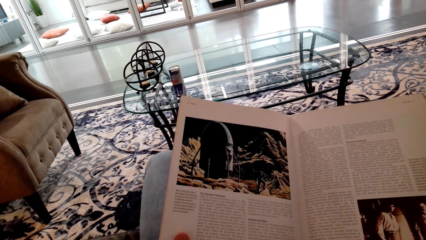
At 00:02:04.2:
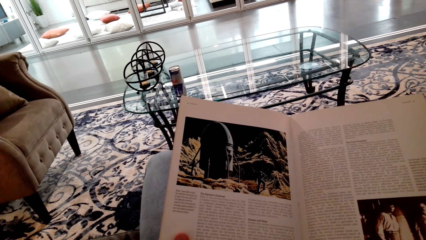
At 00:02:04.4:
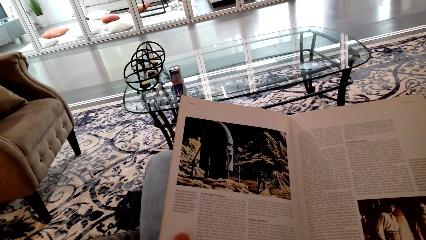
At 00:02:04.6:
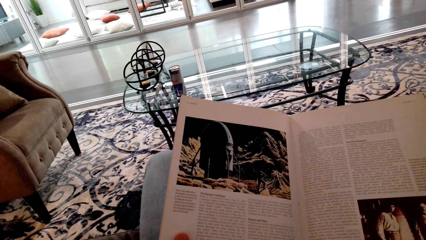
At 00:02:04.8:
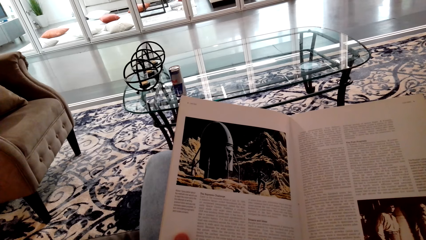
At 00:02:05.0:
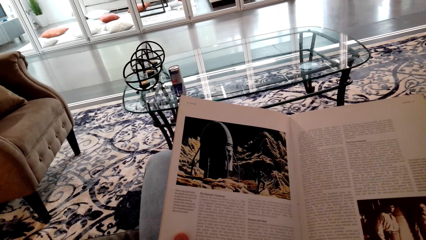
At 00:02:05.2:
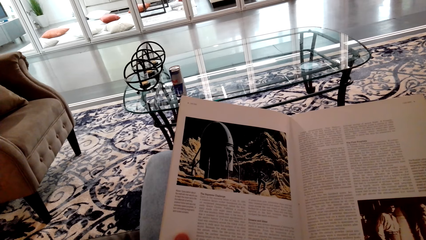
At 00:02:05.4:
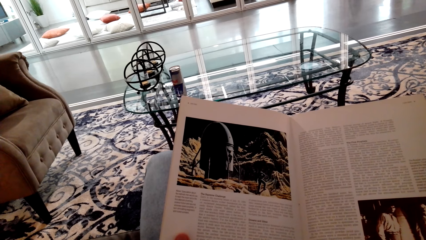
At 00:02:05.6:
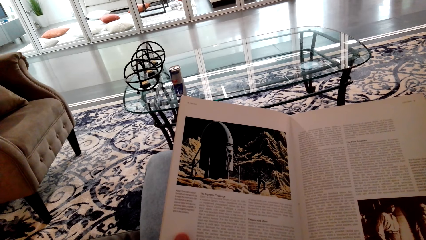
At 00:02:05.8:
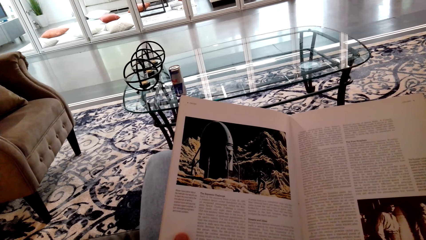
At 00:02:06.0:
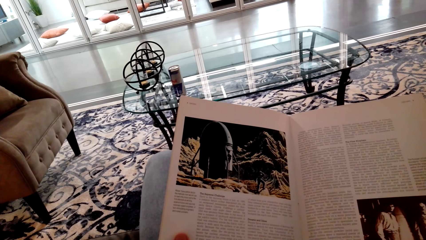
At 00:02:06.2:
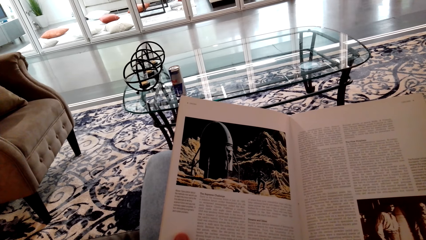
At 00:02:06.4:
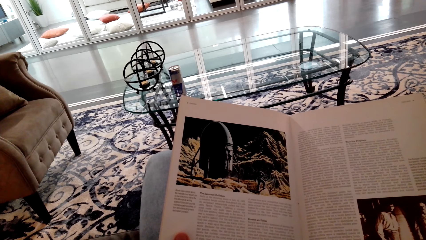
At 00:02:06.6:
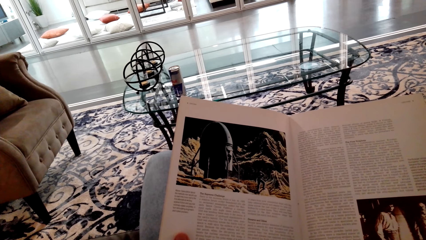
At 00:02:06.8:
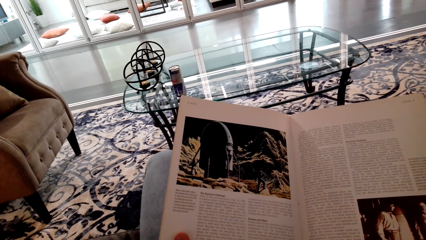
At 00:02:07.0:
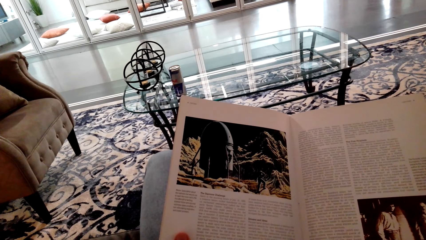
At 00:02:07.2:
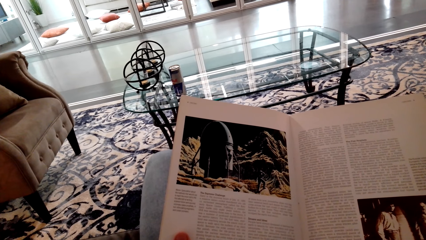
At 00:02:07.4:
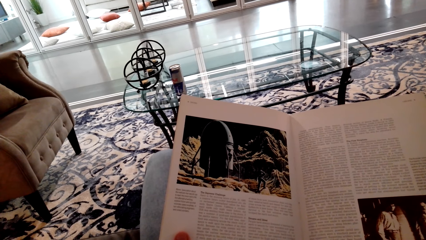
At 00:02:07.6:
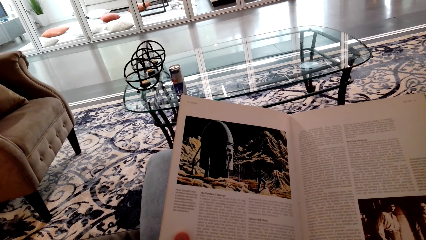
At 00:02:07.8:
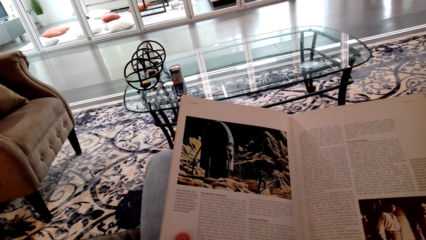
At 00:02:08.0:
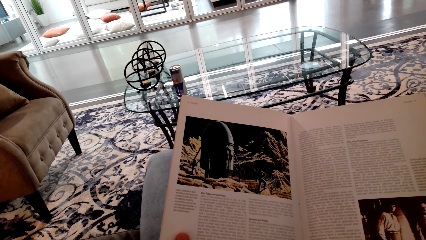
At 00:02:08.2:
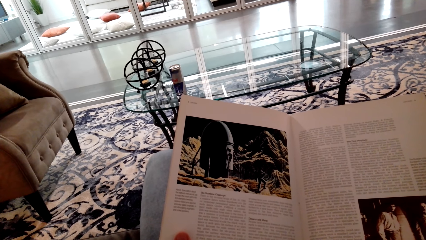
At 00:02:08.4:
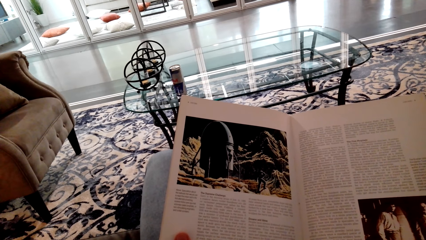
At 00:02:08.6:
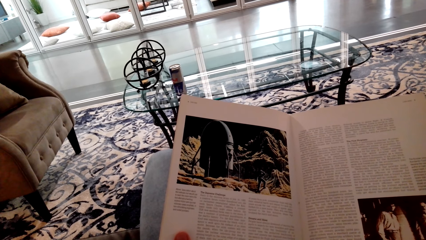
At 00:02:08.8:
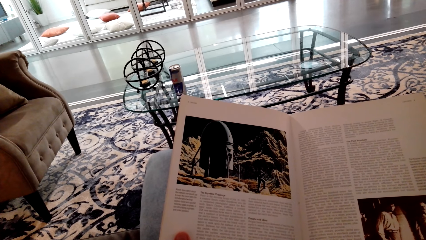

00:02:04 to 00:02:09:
The camera wearer reads the book.

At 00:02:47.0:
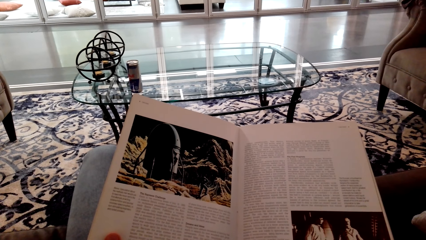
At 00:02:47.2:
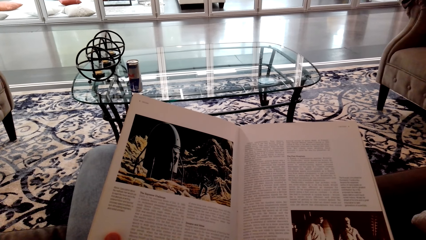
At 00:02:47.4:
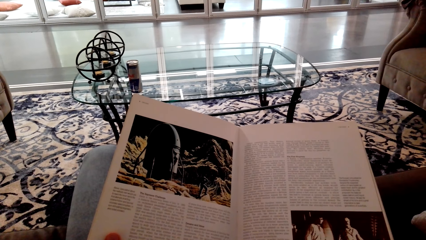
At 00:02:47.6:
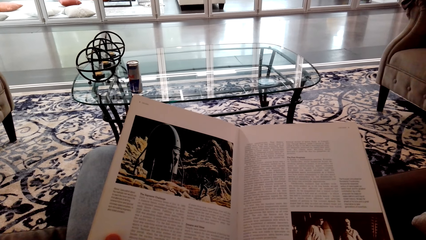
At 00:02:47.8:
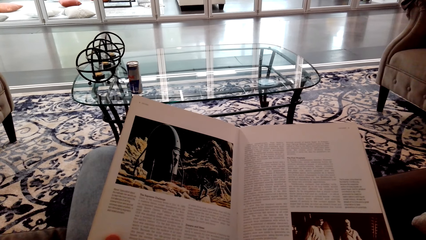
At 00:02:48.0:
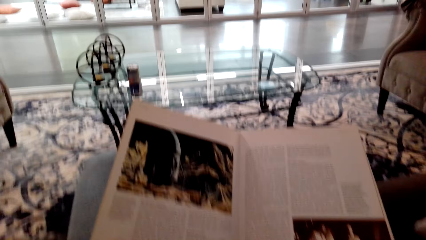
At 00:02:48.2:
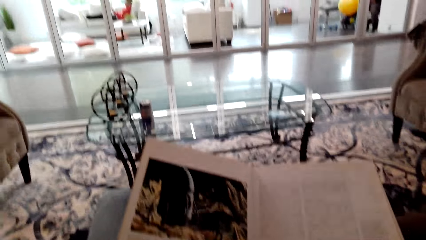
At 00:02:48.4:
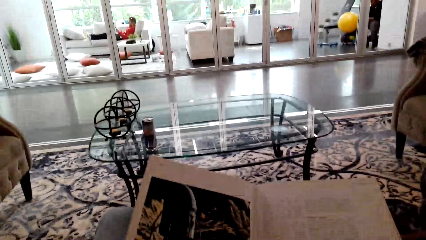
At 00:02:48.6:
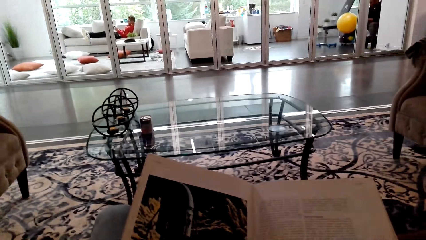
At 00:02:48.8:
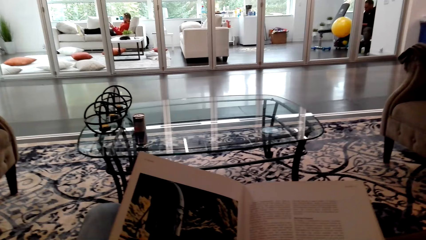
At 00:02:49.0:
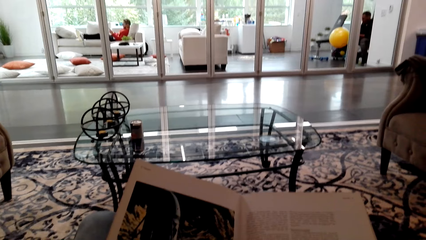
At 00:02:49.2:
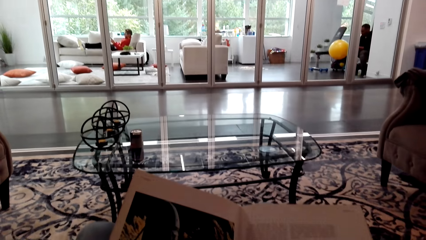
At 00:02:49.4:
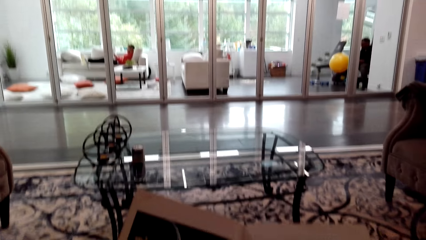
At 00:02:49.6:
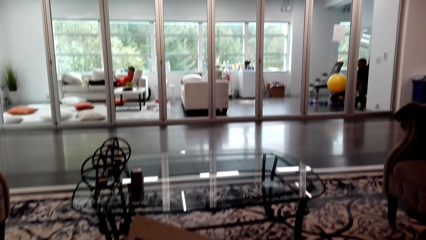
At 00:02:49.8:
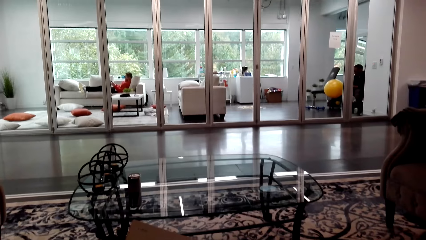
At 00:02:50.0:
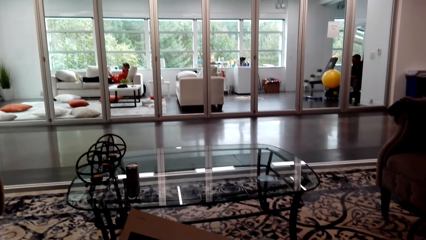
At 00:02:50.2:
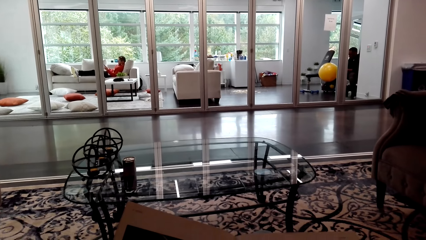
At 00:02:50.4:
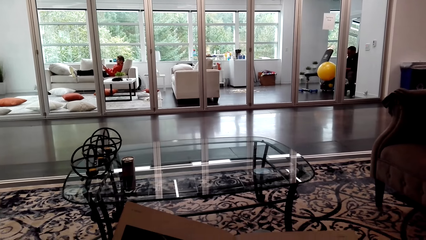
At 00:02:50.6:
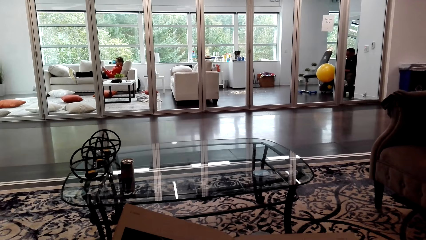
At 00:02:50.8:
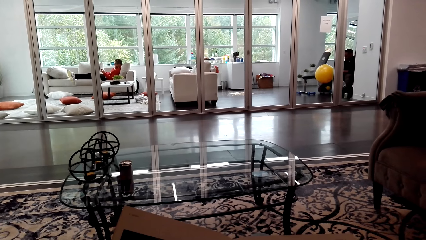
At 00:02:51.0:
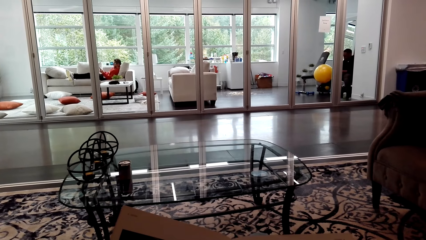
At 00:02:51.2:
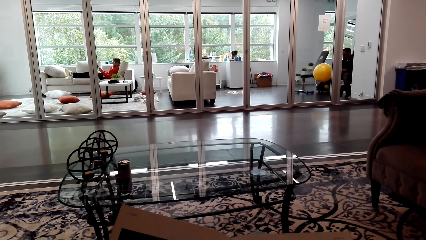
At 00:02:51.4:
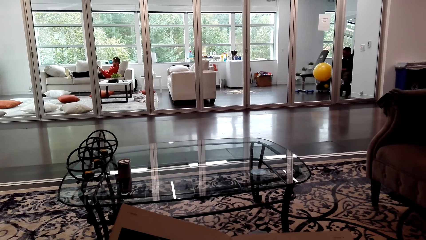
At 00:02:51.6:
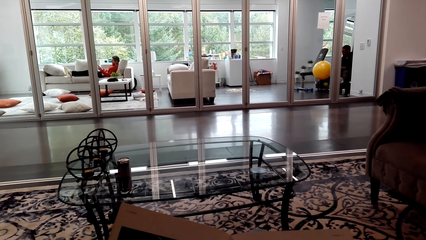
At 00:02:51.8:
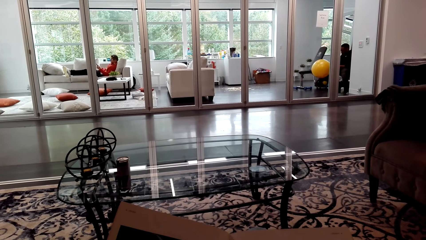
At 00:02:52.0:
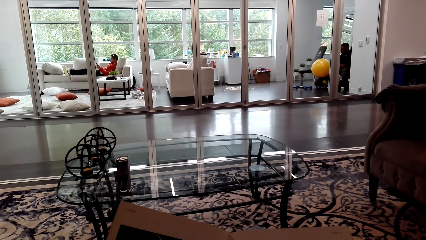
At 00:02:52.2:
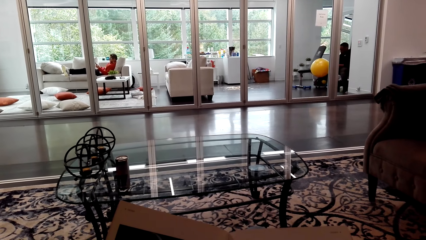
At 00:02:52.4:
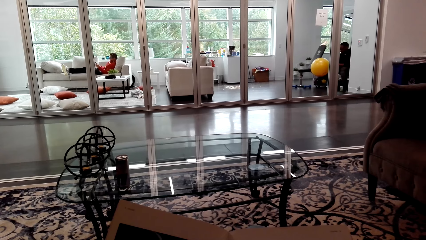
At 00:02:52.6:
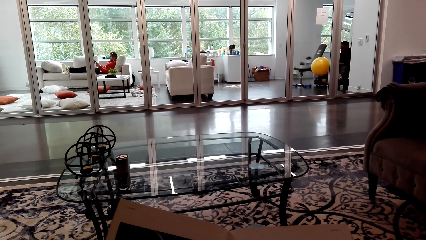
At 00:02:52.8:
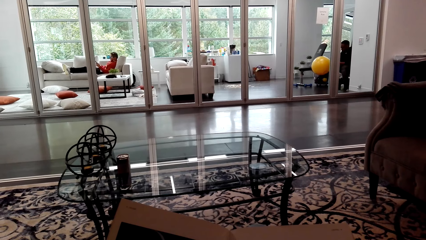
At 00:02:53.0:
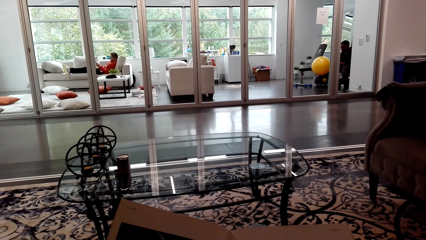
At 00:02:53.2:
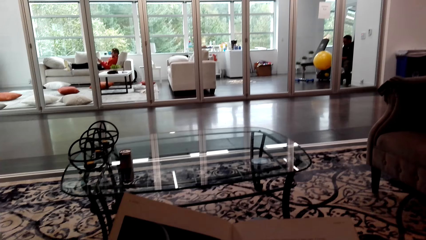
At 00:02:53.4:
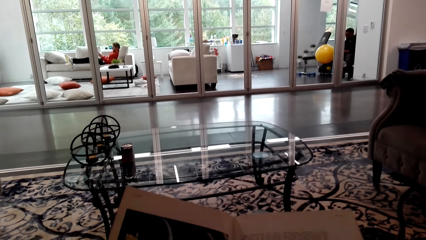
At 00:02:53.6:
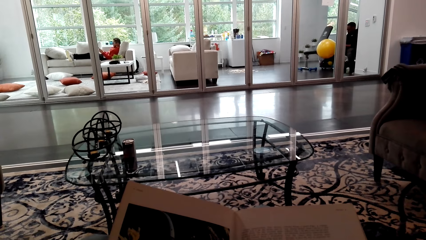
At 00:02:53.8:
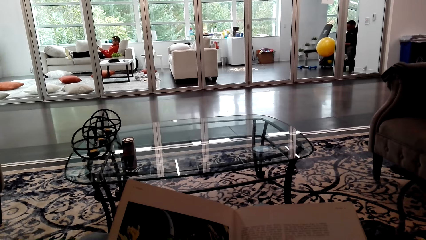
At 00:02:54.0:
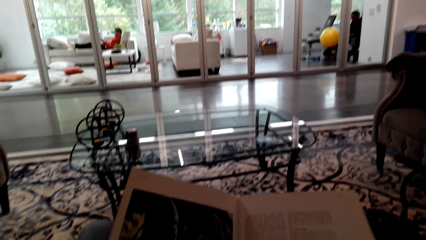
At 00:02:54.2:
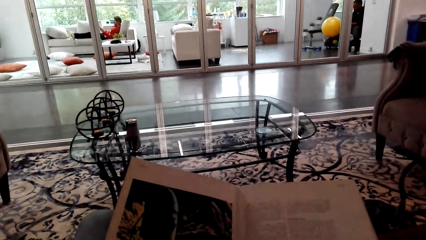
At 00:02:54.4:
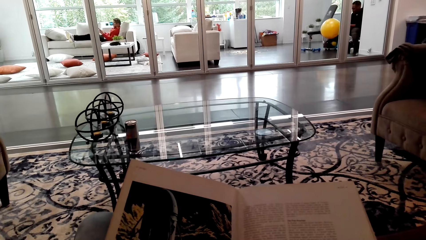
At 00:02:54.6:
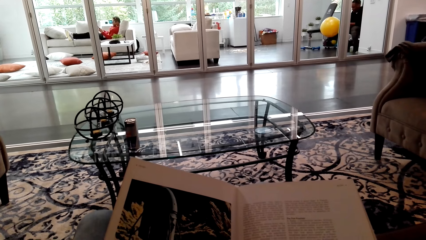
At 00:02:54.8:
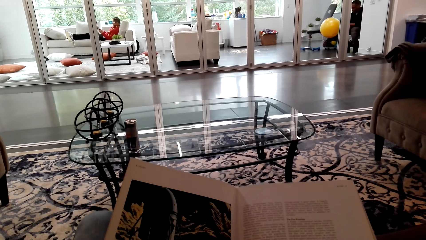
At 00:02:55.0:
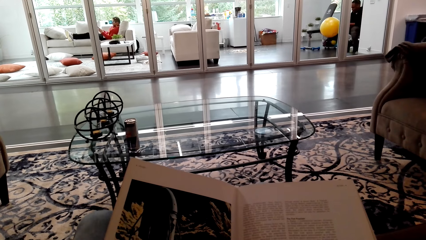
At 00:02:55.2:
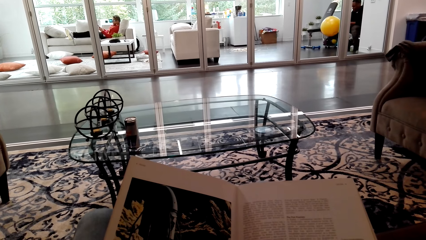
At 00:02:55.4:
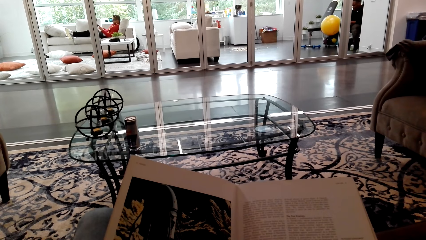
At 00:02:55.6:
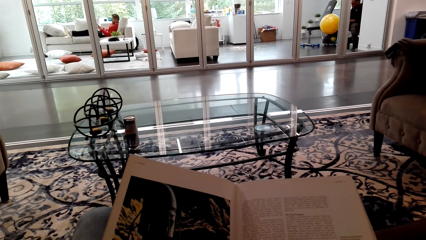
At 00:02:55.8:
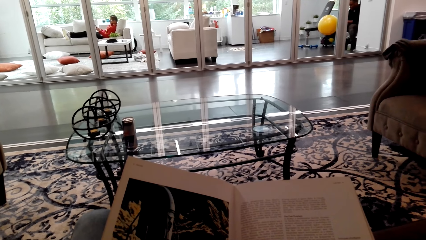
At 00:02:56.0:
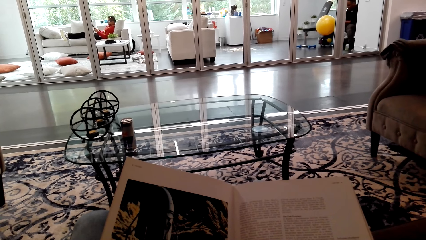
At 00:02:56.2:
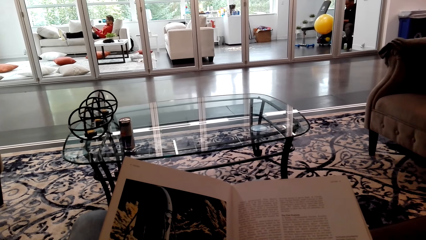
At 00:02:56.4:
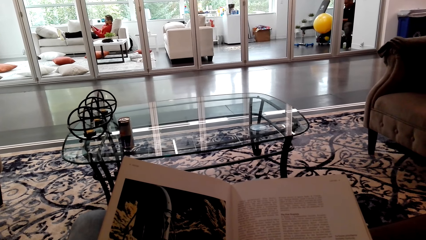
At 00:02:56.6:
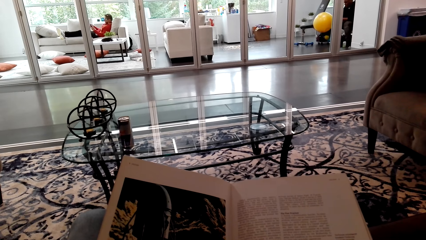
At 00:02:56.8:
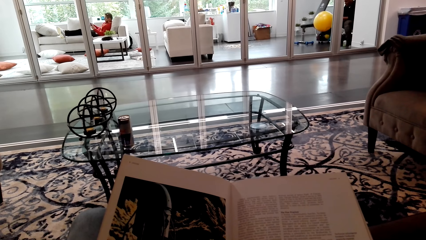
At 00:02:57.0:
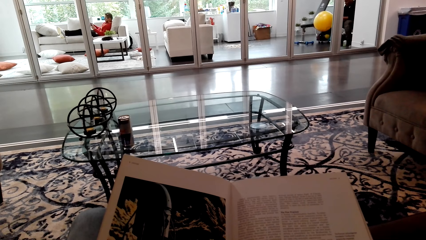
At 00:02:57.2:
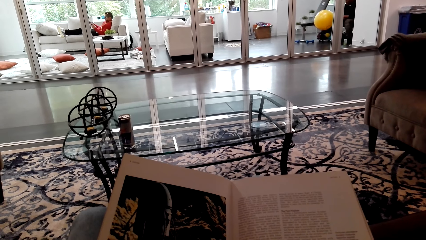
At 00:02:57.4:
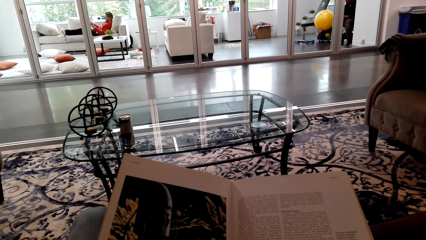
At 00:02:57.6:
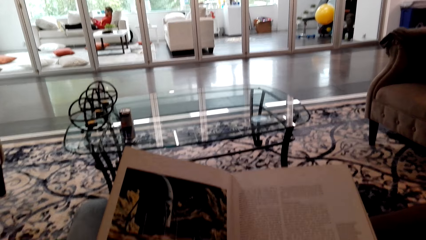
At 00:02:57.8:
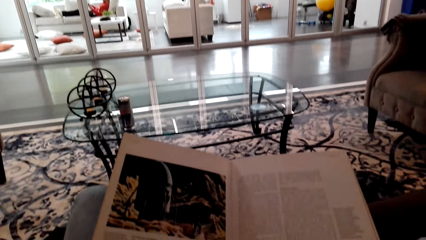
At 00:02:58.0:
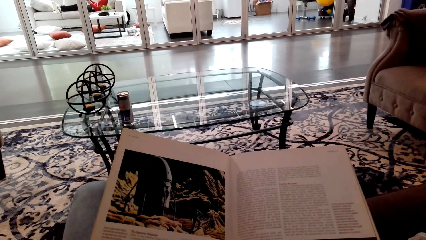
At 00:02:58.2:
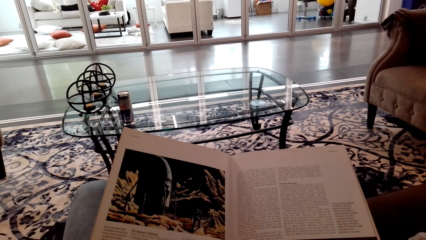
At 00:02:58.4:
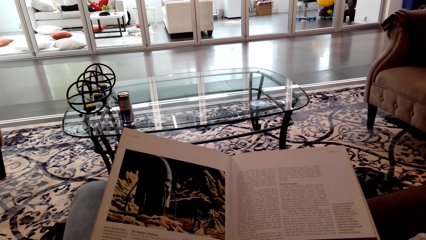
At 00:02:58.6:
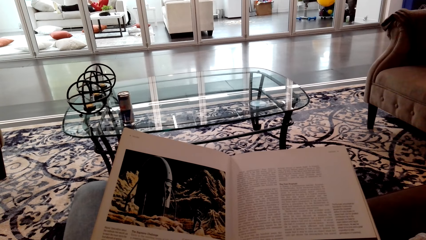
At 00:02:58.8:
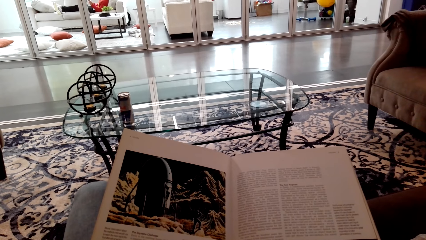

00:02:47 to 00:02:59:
The camera wearer looks around.
